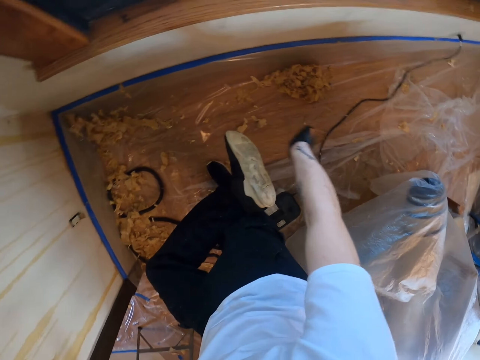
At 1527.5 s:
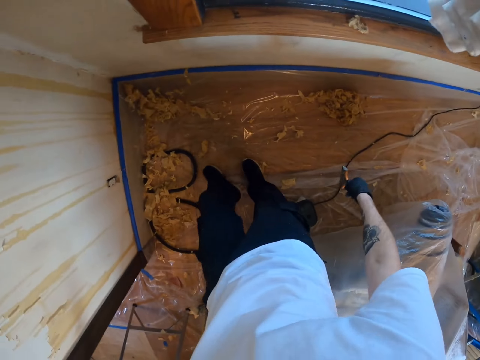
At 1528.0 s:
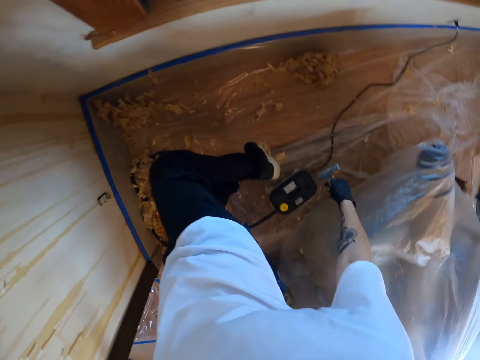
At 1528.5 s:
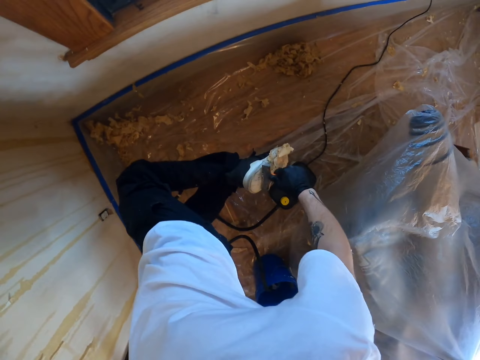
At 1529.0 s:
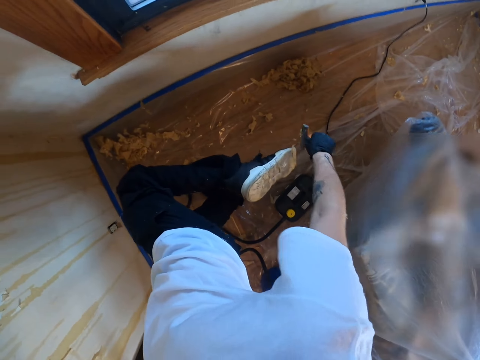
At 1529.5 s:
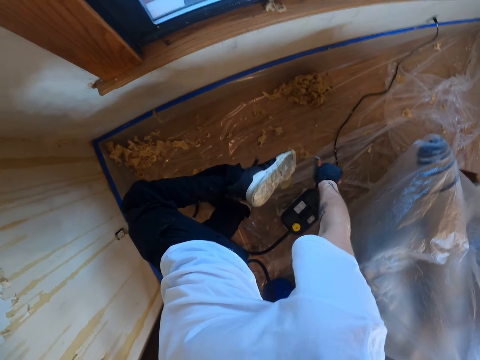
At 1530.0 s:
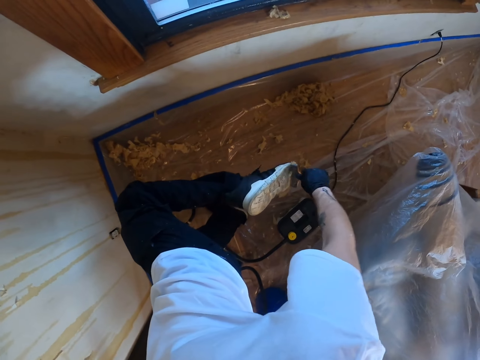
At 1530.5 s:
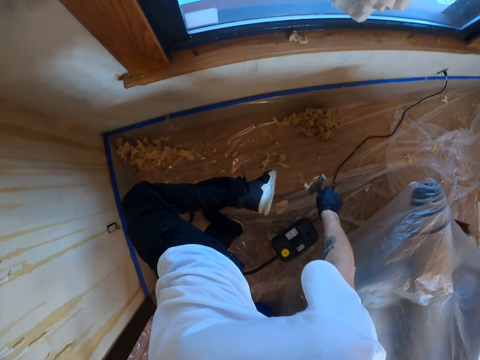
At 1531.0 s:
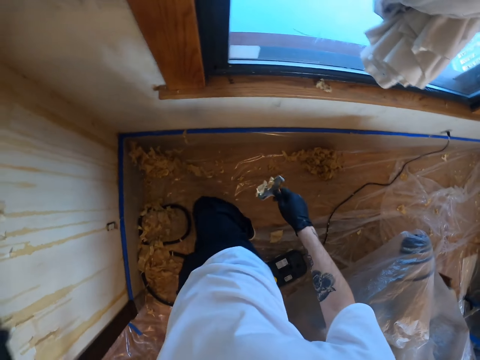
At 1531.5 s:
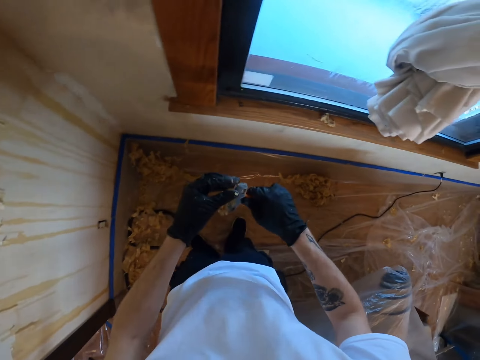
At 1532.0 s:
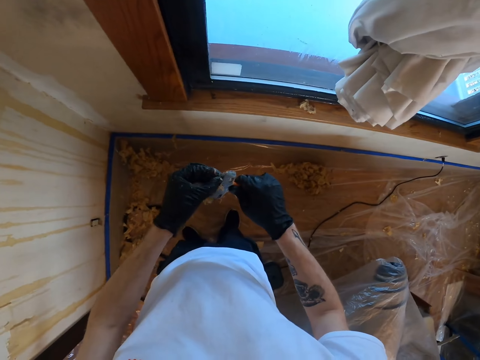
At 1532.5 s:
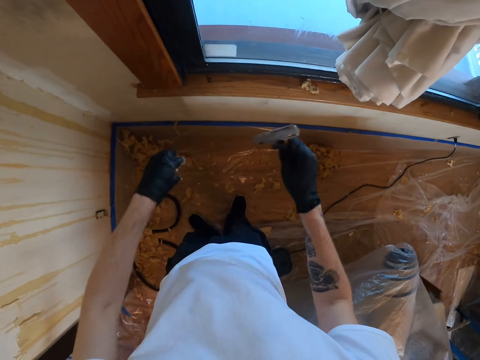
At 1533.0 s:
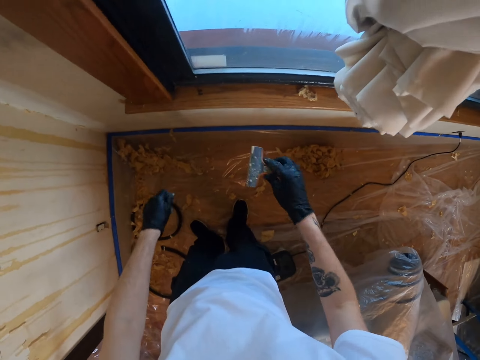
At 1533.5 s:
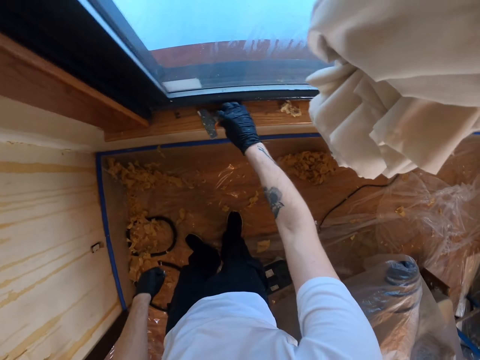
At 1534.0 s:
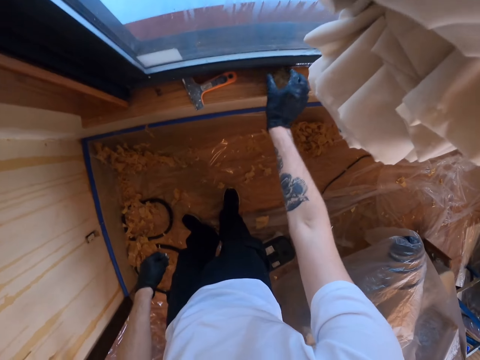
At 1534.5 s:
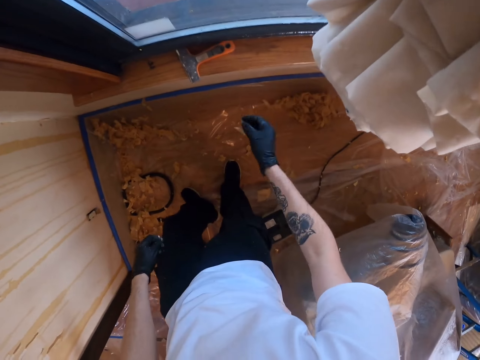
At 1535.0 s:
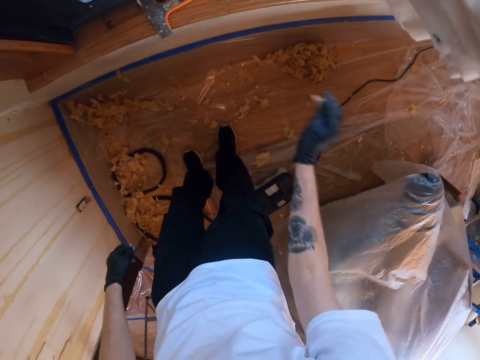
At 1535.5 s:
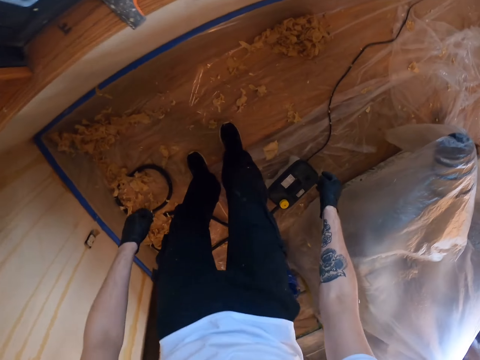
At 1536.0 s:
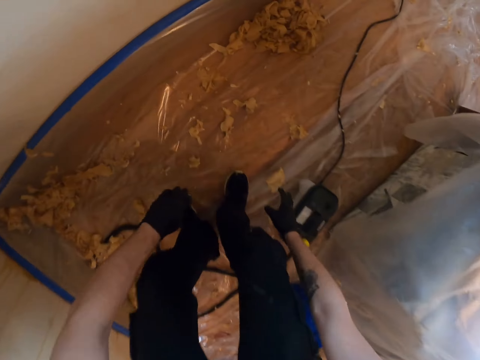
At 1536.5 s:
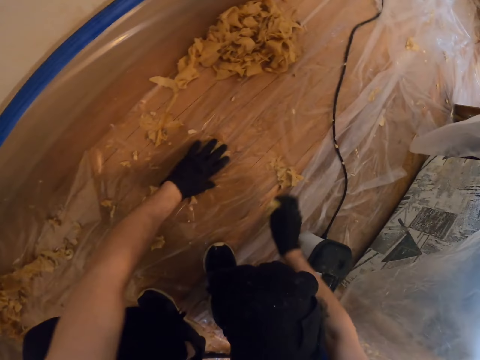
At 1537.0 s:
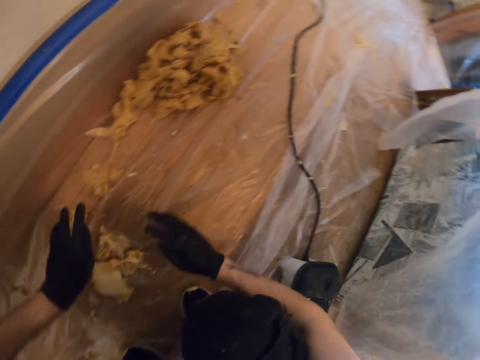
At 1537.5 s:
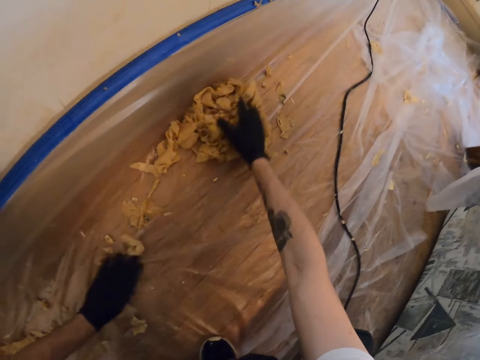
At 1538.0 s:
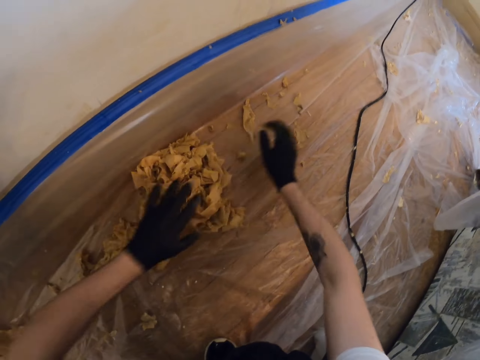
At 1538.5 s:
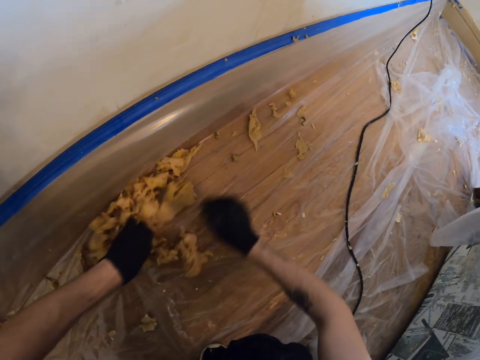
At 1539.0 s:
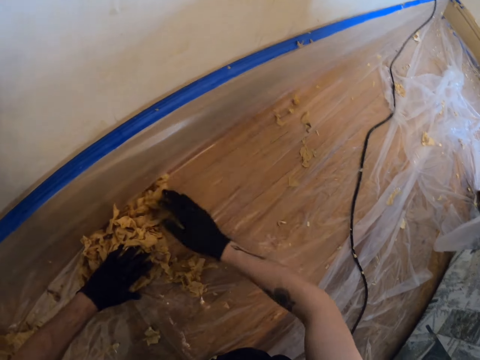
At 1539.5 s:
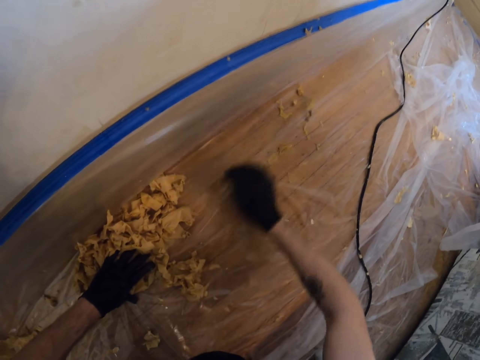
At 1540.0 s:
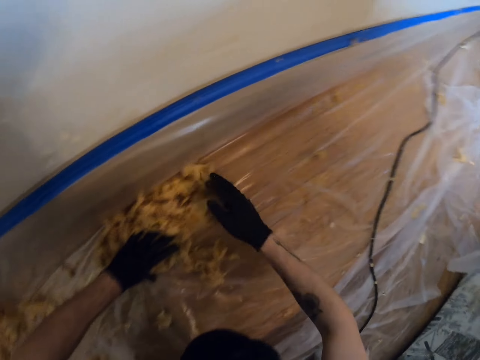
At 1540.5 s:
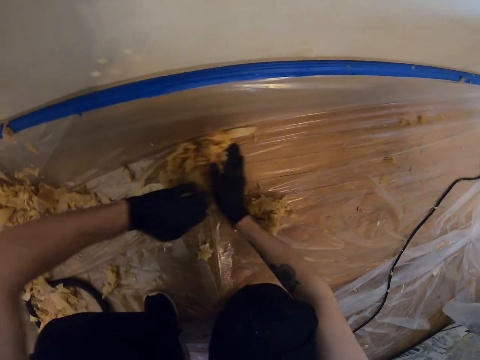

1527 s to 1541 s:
The camera wearer removes the paint with the putty knife from the right leg. They remove the paints from the putty knife with the left hand. They place the putty knife on the window sill. They remove a piece of scraped paint off the window sill to the floor. They move pieces of scraped paint on the floor to a corner. They collect together the paints with hands from the floor.

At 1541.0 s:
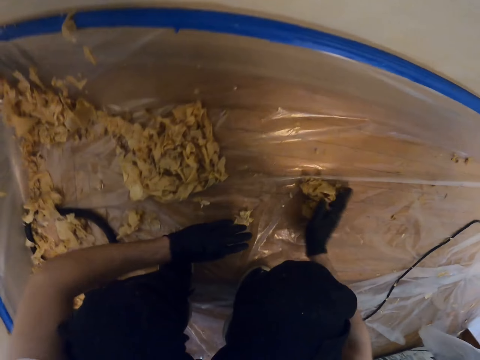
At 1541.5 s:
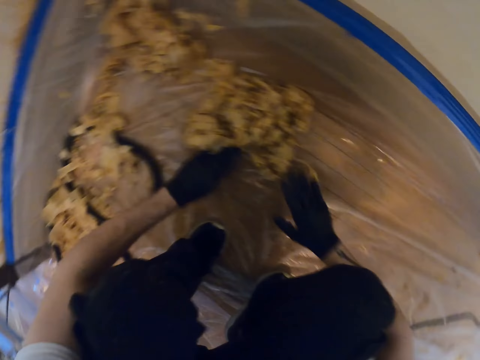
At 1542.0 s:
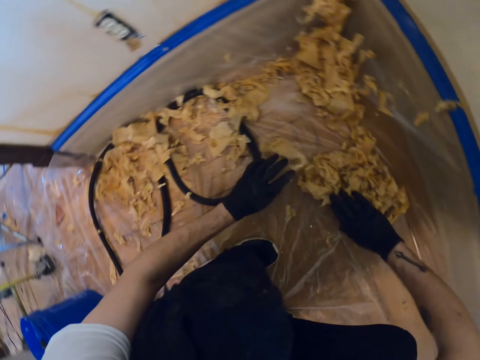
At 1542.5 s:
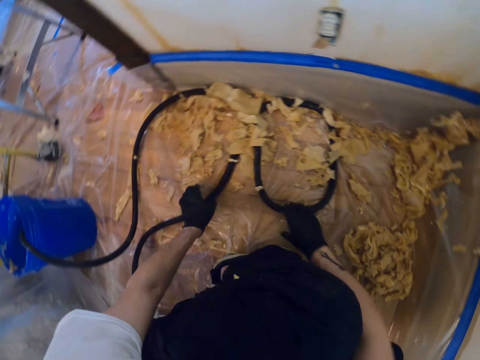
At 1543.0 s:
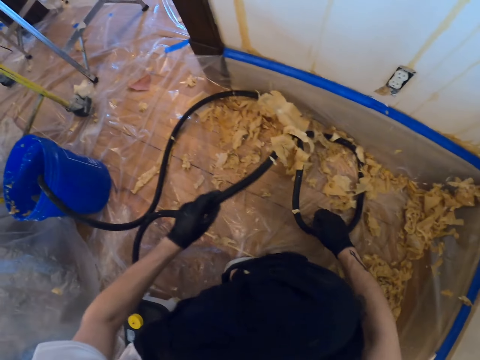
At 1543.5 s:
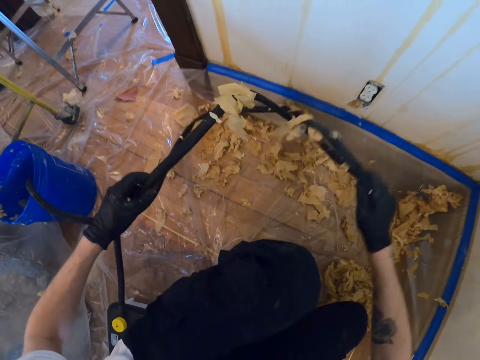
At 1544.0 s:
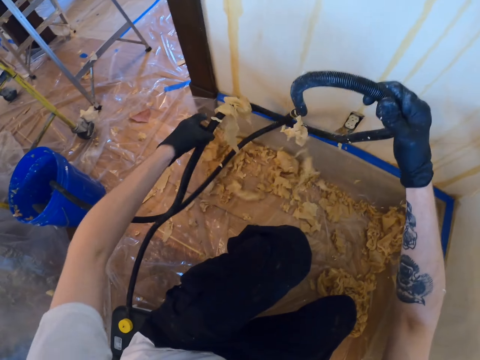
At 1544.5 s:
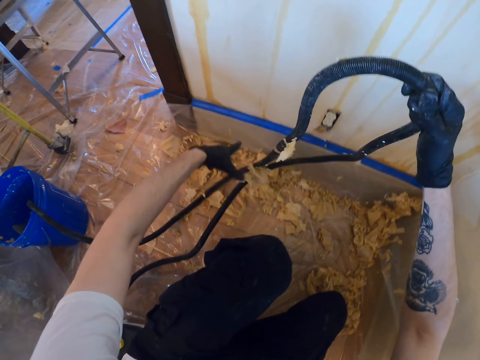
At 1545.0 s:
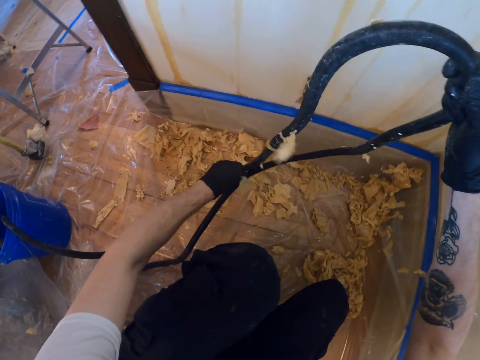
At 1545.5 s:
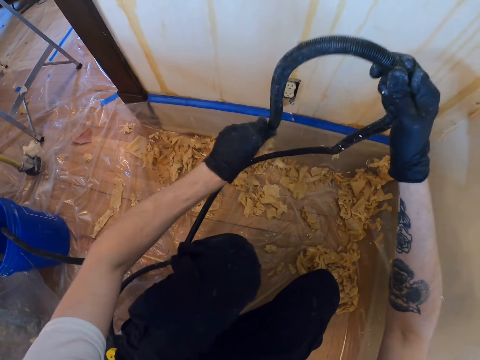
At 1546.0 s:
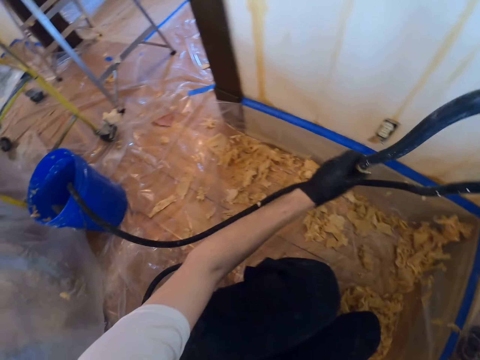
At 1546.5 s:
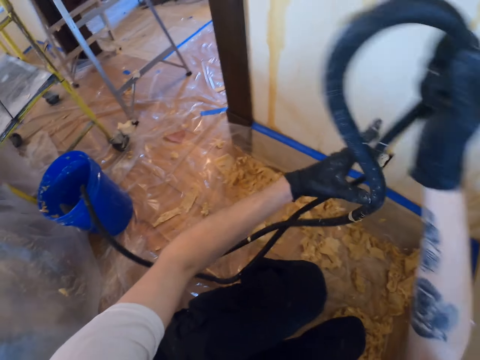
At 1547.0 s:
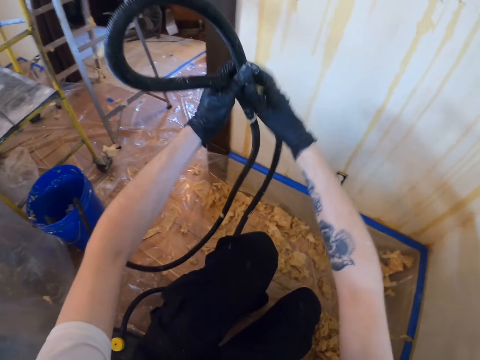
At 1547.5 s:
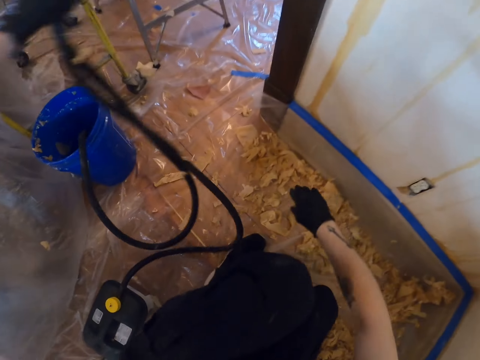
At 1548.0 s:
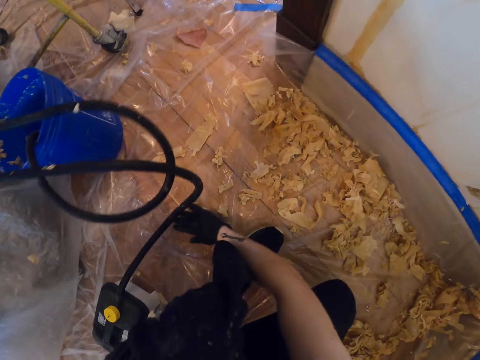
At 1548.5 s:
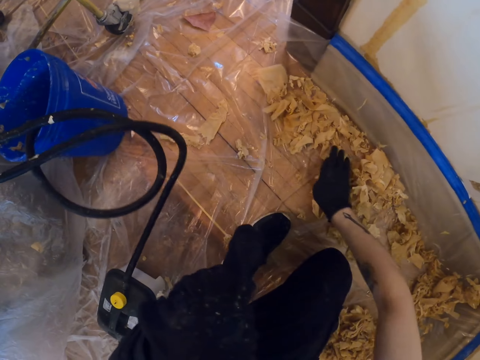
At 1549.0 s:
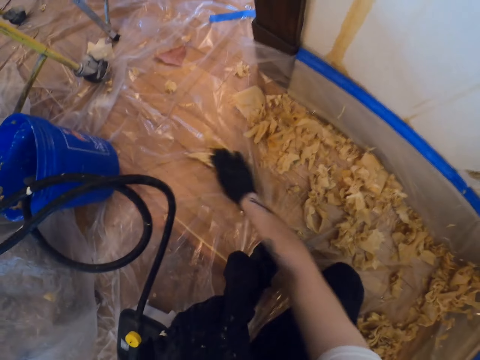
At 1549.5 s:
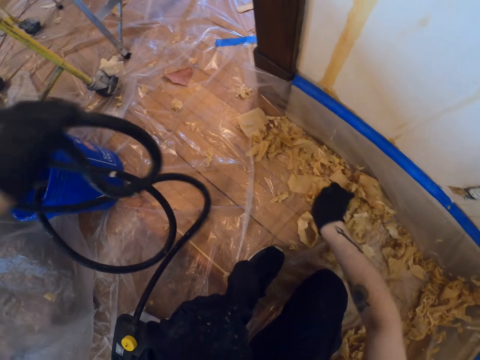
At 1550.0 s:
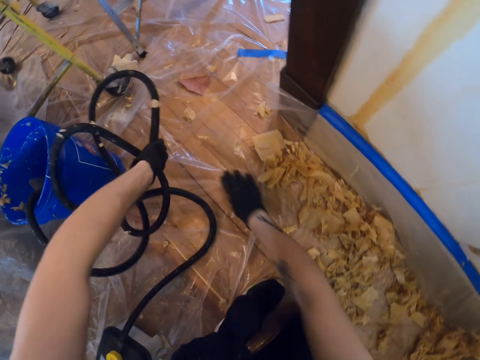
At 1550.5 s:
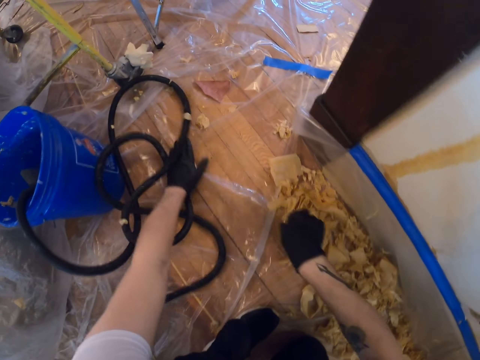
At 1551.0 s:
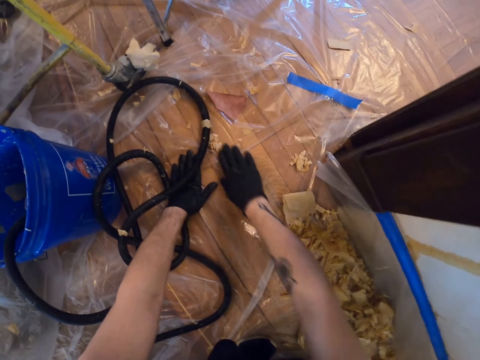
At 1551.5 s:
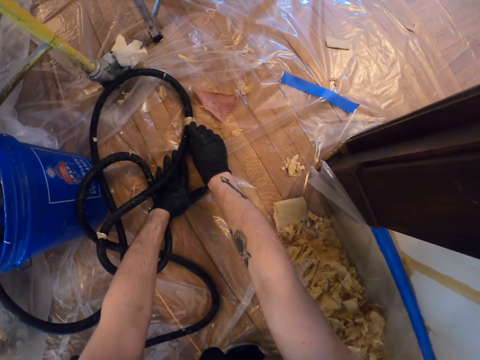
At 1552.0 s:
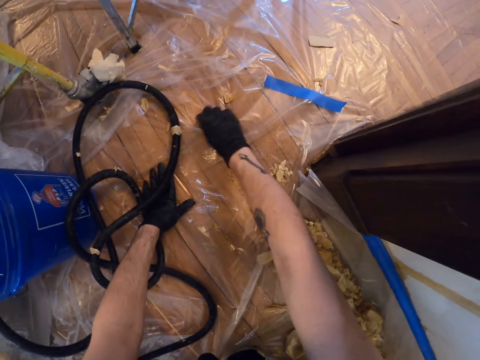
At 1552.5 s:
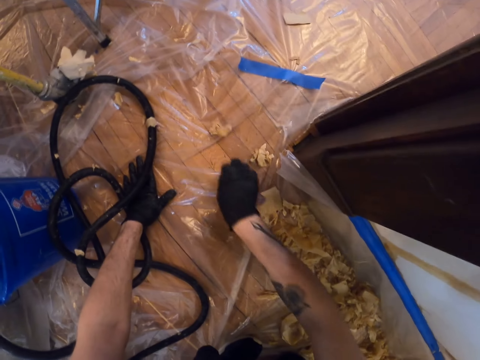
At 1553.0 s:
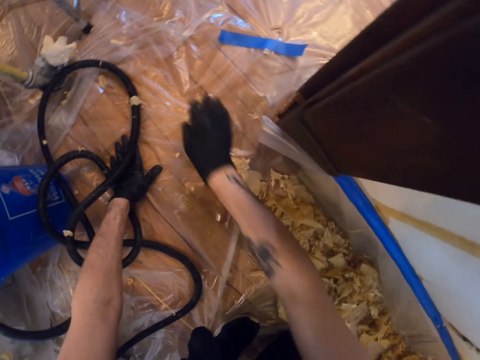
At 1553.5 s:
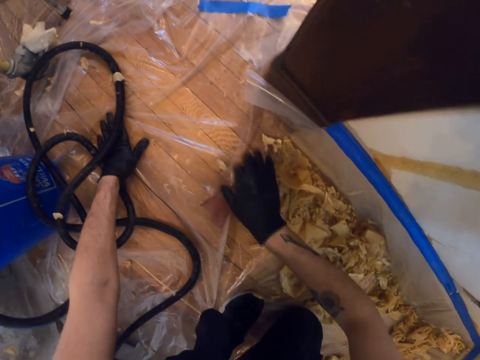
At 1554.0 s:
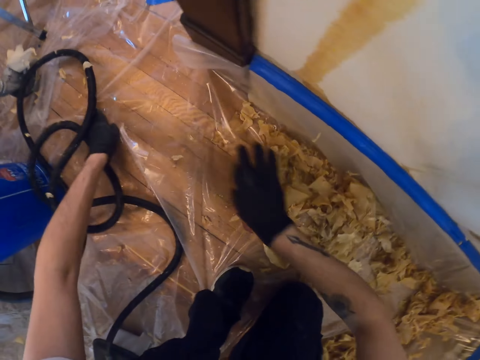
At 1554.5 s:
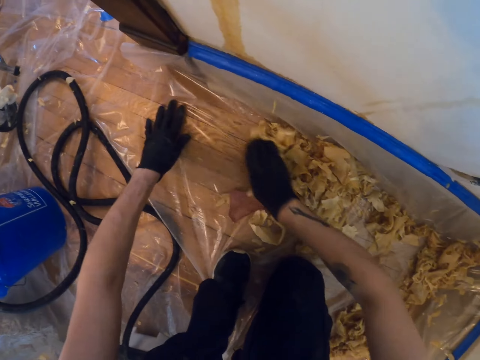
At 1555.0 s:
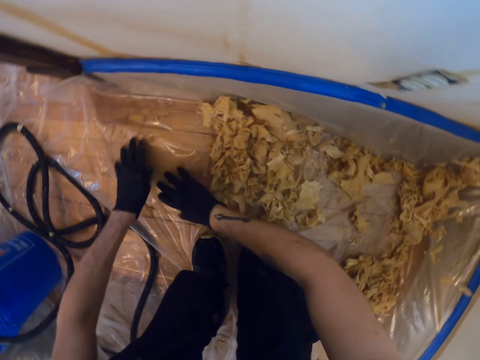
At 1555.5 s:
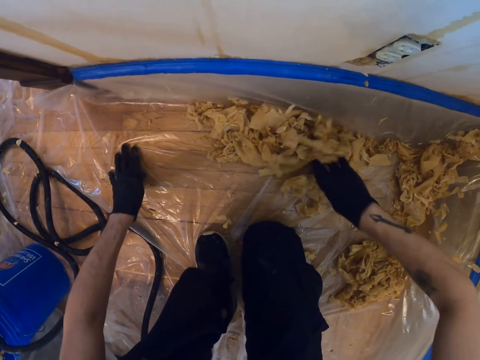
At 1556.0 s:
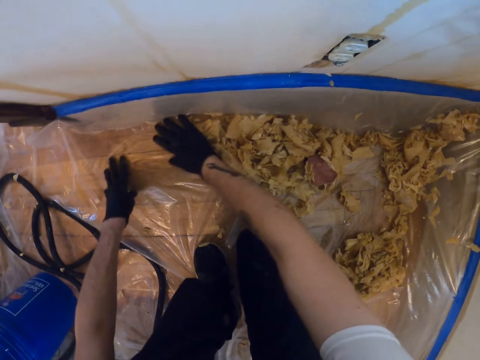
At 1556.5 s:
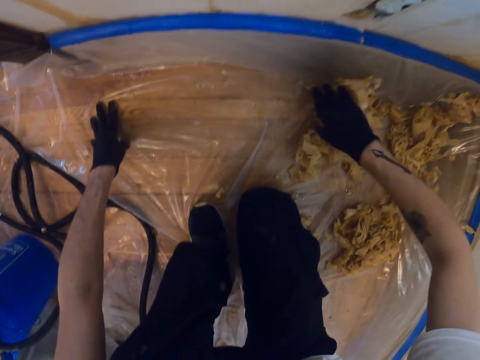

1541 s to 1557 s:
The camera wearer holds a pipe with both hands. They untangle an electric wire. They lift the pipe. They hold the pipe. They move pieces of scraped paint on the floor to a corner. They collect together the paints with the right hand from the floor. They place the pipe on the floor. They collect together the paints with hands from the floor. They hold the paper on the floor with the left hand. They collect together the paints with the right hand from the floor.
